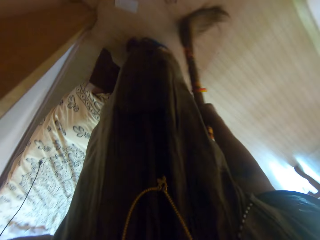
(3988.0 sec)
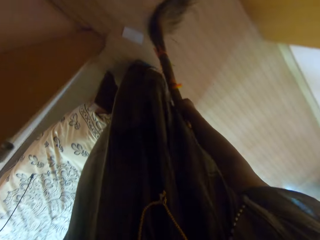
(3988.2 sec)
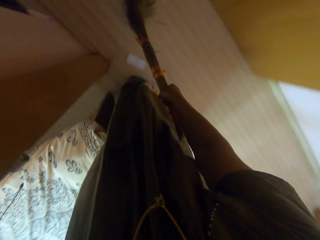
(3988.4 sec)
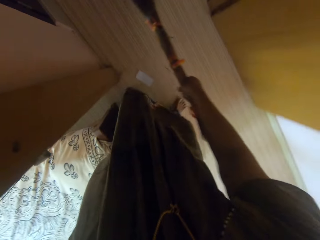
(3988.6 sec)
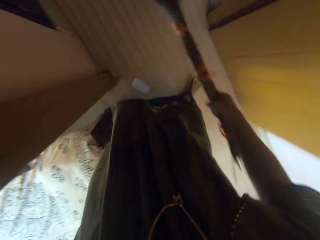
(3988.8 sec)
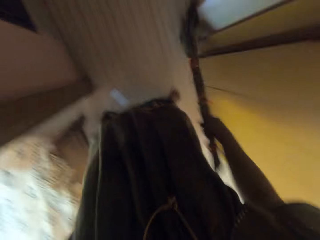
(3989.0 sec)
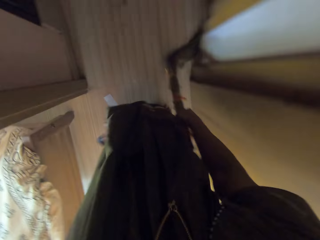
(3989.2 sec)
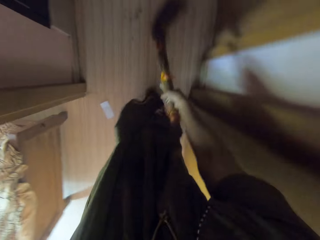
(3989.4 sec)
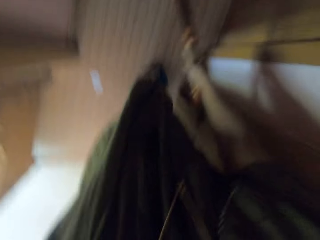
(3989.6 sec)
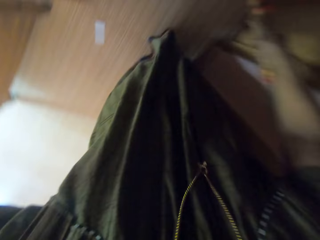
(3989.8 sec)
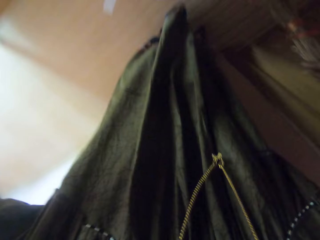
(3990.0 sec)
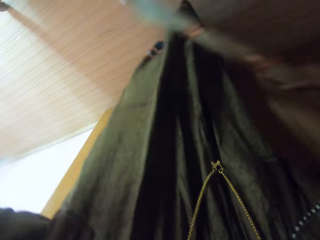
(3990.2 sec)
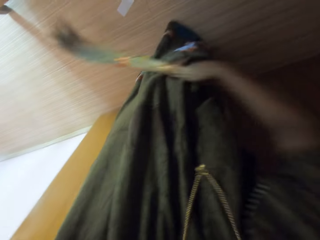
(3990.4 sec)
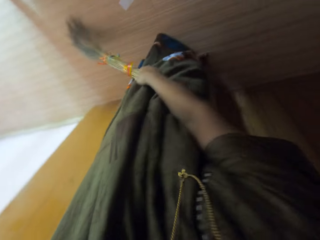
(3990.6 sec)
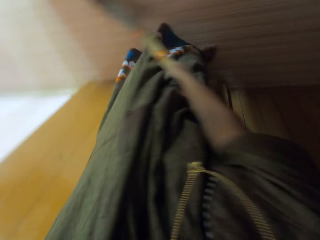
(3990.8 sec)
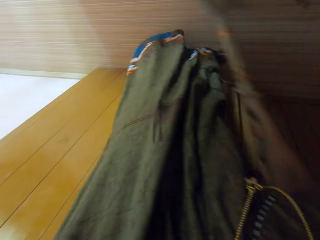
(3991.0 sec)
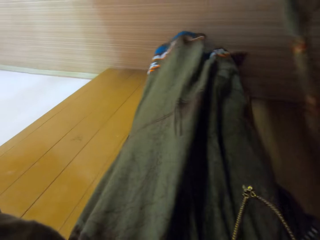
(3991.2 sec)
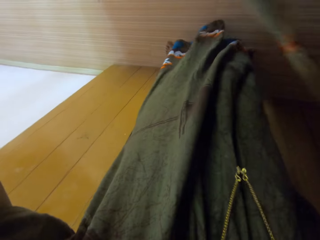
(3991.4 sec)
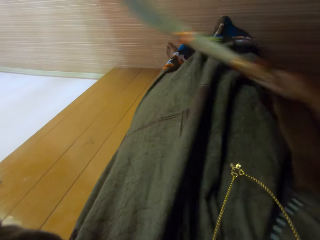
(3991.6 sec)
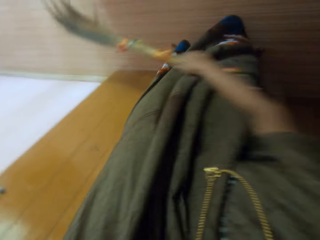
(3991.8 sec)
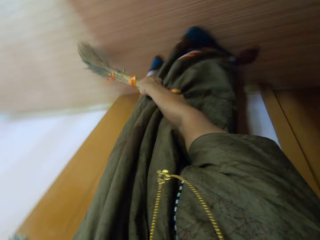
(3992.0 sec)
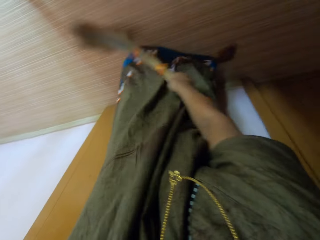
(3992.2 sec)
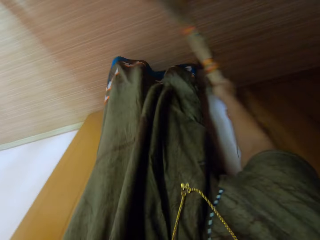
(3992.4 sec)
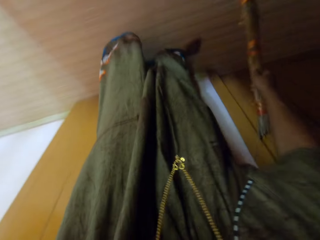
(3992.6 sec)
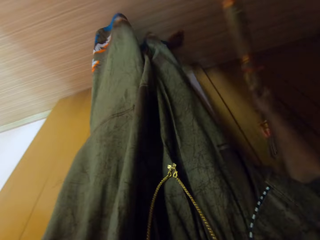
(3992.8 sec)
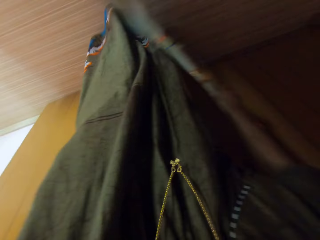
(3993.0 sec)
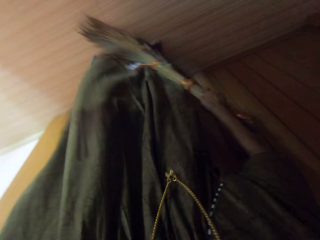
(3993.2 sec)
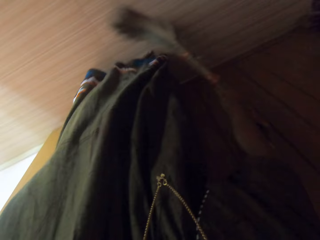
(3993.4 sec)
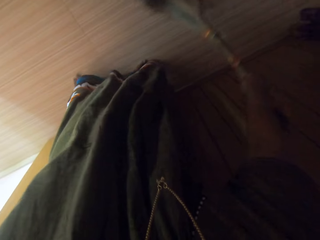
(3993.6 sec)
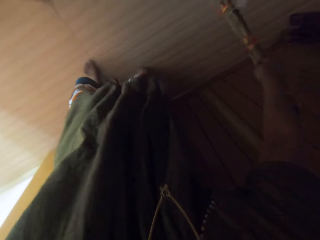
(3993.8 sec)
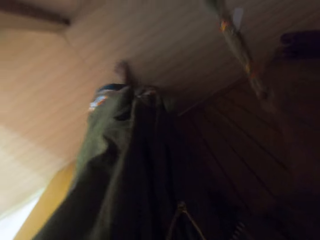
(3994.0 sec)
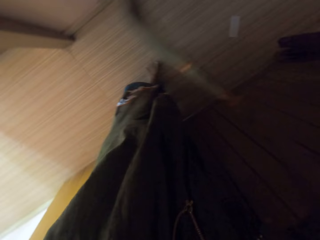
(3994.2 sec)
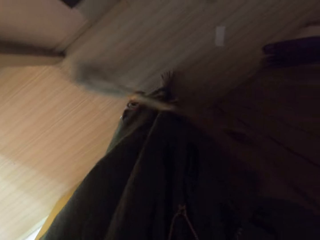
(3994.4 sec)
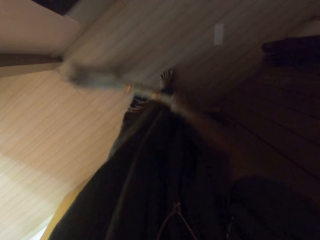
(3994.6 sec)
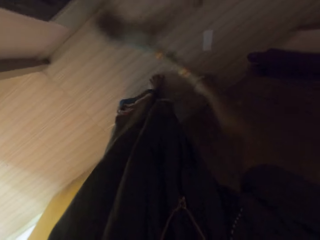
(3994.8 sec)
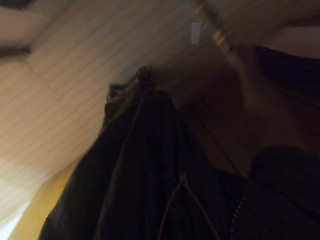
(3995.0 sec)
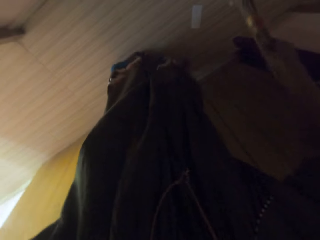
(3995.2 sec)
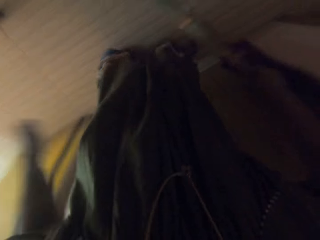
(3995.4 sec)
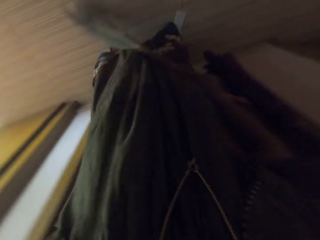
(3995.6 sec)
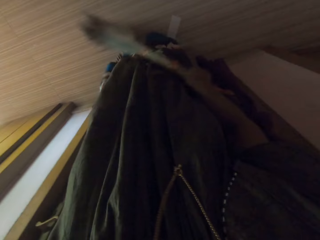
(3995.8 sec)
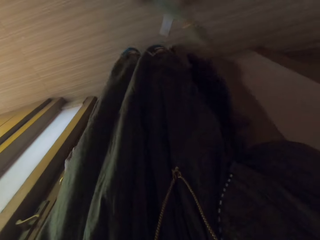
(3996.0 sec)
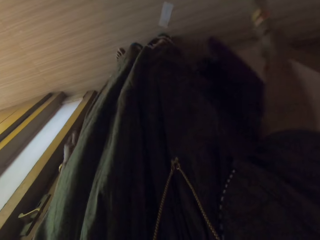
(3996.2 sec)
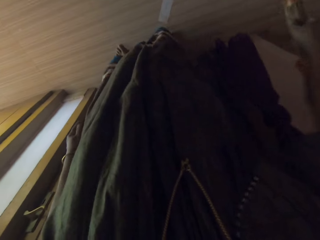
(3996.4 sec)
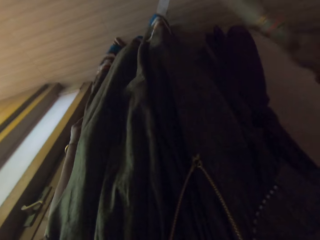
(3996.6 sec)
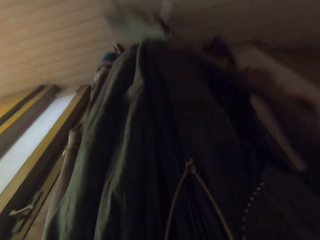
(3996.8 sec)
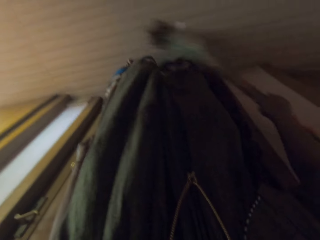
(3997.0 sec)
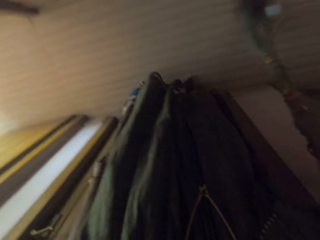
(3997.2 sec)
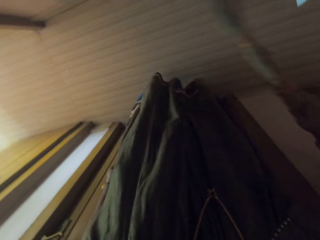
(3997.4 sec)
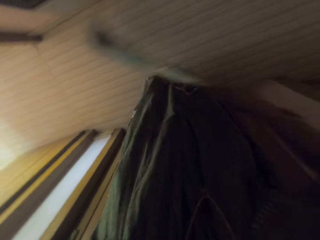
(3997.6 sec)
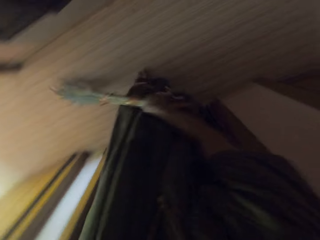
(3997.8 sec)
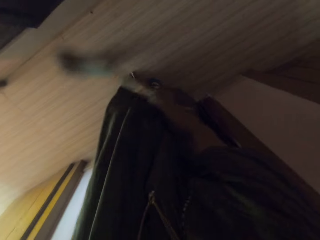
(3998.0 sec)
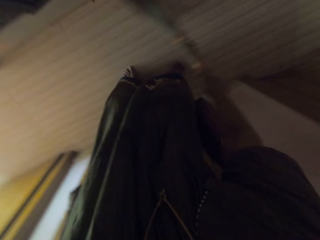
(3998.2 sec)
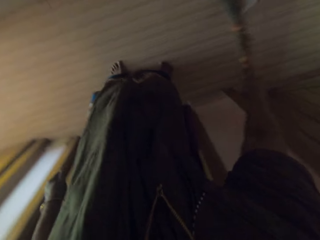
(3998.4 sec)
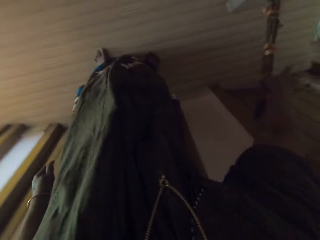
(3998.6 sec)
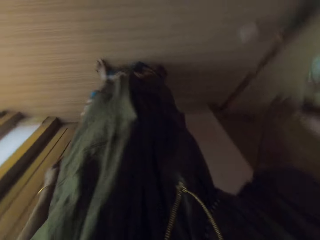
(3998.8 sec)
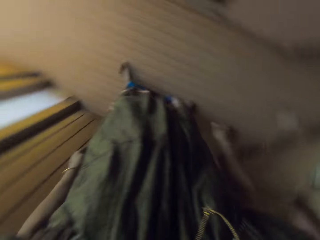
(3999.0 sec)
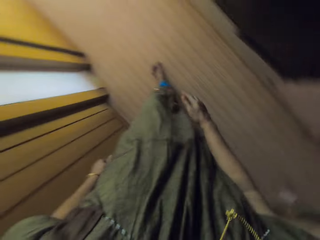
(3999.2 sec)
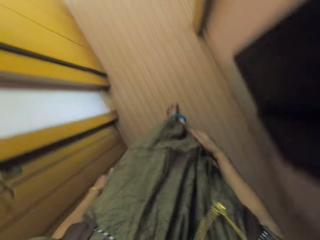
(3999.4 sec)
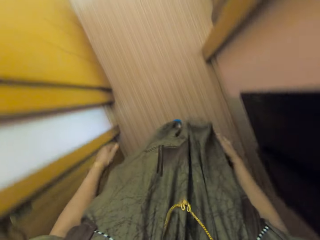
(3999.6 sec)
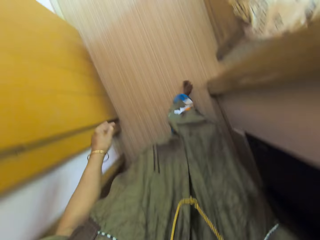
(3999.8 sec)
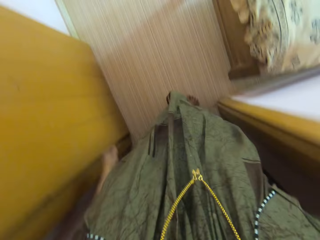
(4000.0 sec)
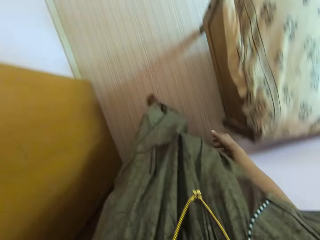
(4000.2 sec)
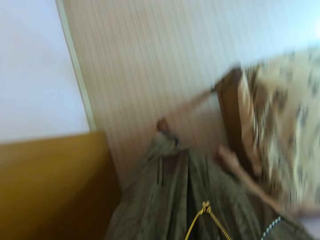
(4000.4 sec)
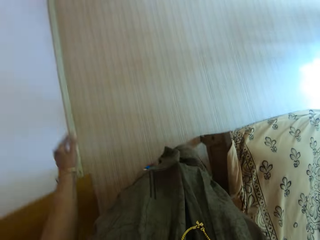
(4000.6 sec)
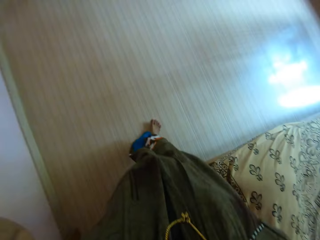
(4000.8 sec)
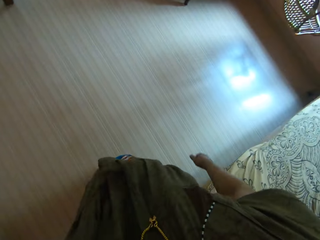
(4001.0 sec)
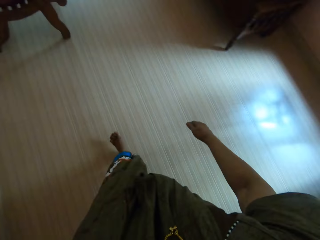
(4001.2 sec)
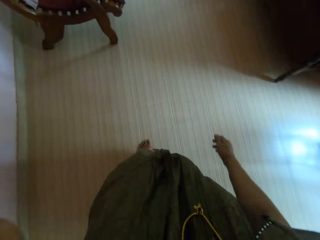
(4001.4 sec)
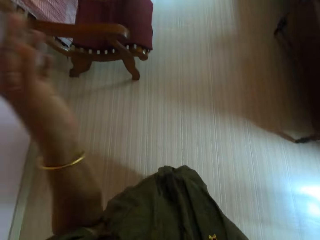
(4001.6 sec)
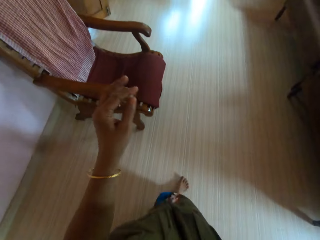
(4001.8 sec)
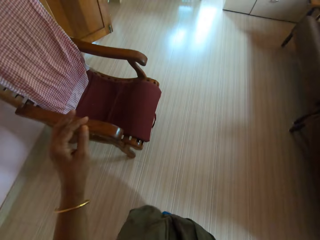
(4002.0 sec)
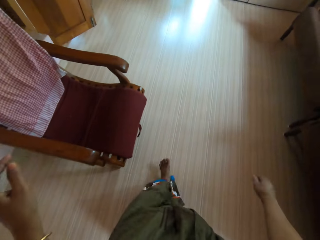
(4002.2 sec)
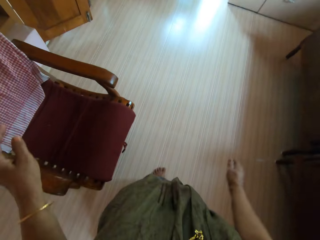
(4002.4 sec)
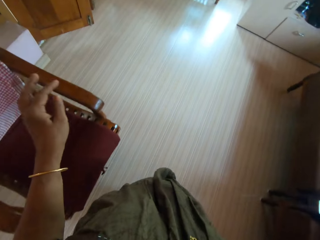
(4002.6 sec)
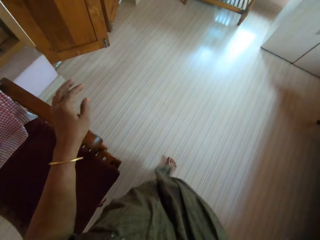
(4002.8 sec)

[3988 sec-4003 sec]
The camera wearer drops the broom on the floor.

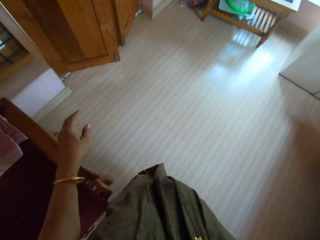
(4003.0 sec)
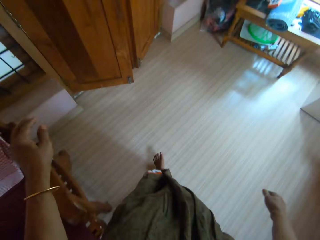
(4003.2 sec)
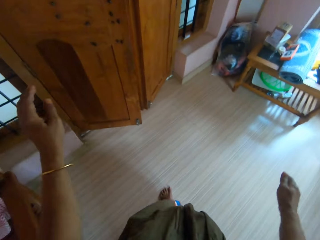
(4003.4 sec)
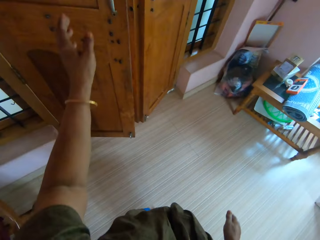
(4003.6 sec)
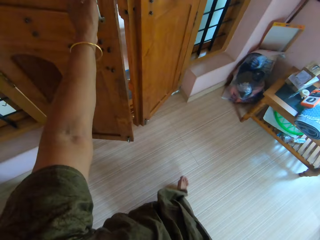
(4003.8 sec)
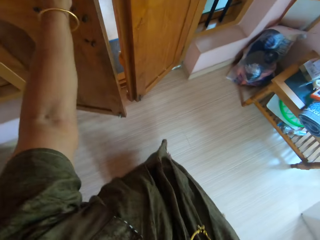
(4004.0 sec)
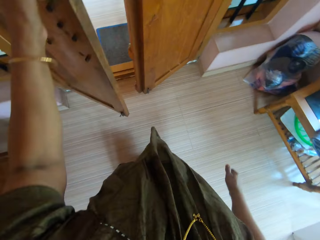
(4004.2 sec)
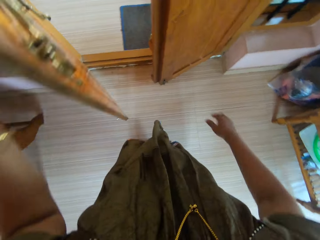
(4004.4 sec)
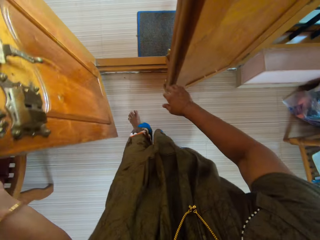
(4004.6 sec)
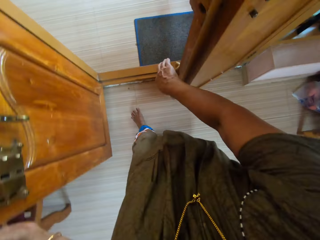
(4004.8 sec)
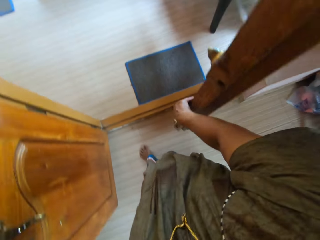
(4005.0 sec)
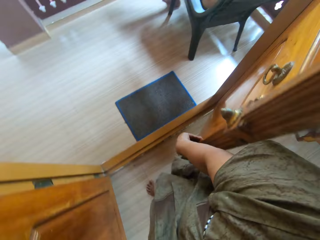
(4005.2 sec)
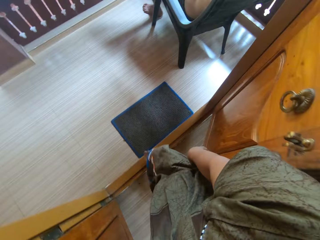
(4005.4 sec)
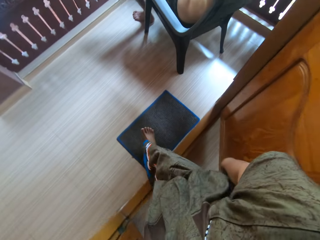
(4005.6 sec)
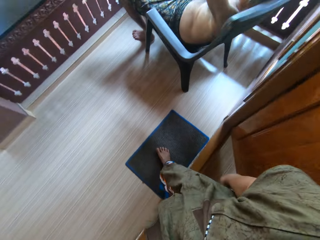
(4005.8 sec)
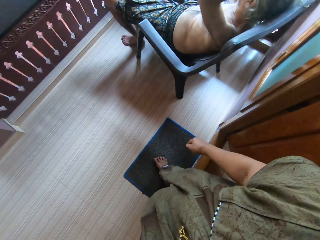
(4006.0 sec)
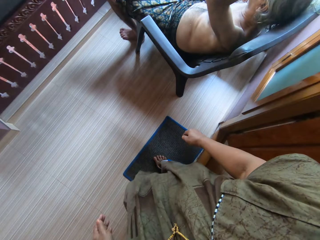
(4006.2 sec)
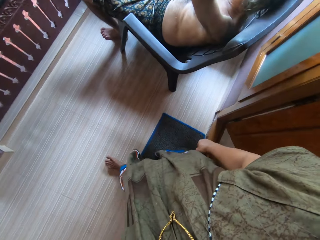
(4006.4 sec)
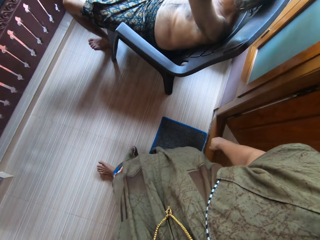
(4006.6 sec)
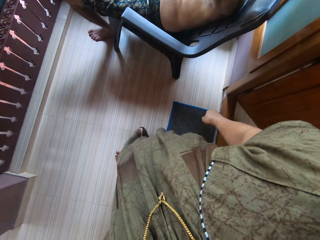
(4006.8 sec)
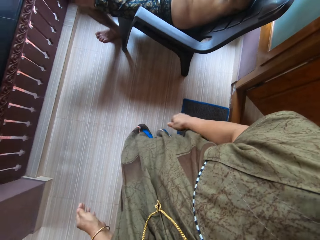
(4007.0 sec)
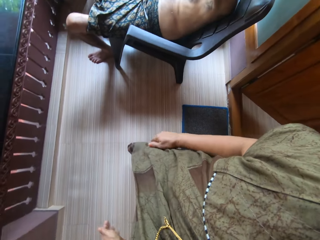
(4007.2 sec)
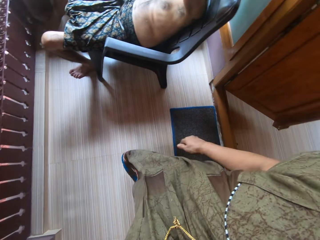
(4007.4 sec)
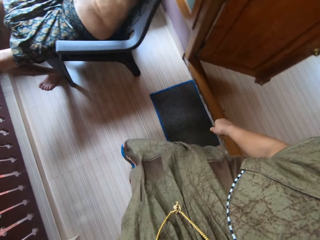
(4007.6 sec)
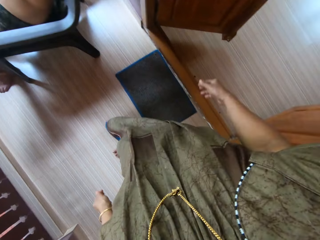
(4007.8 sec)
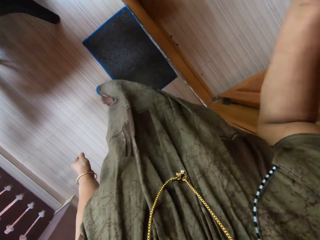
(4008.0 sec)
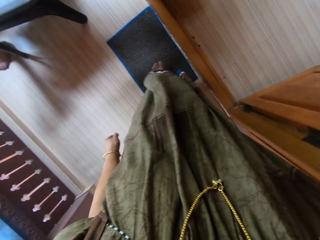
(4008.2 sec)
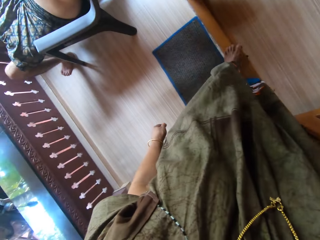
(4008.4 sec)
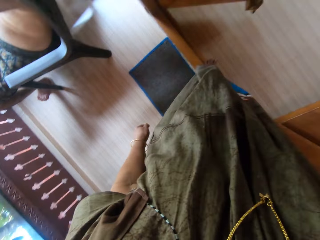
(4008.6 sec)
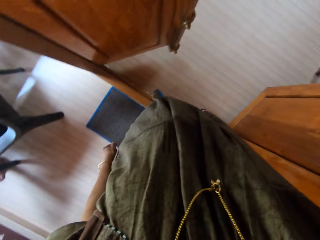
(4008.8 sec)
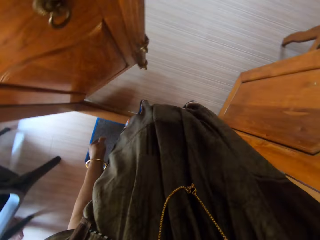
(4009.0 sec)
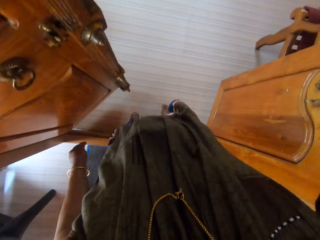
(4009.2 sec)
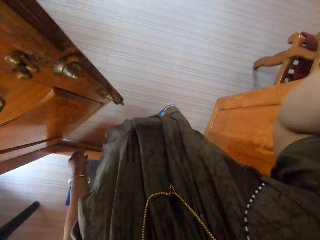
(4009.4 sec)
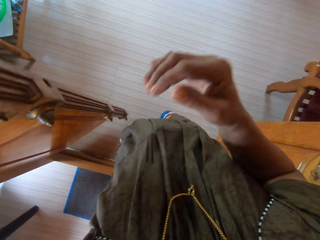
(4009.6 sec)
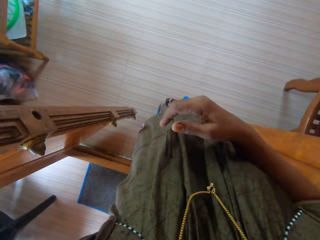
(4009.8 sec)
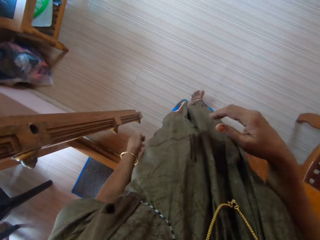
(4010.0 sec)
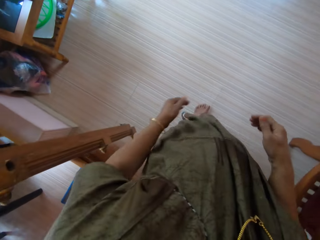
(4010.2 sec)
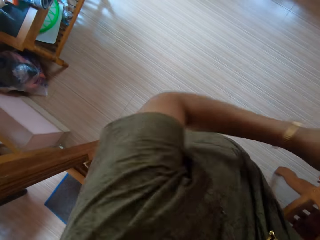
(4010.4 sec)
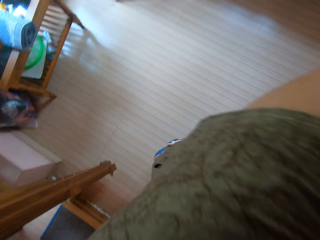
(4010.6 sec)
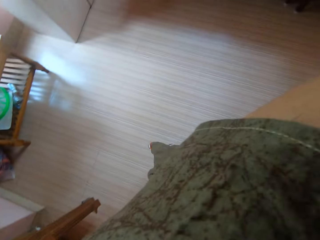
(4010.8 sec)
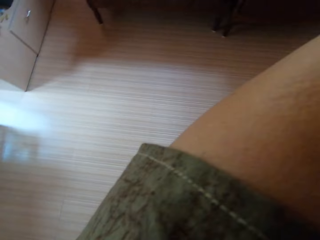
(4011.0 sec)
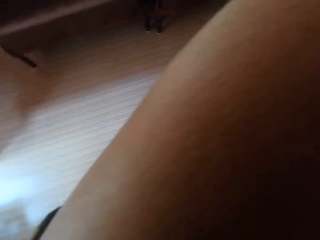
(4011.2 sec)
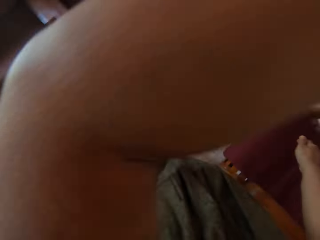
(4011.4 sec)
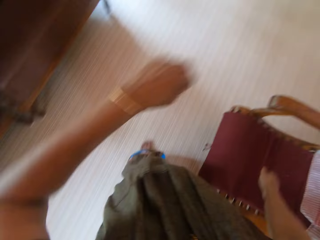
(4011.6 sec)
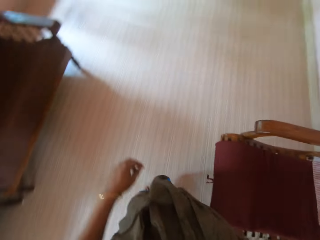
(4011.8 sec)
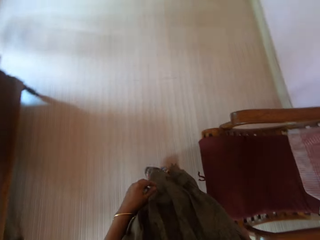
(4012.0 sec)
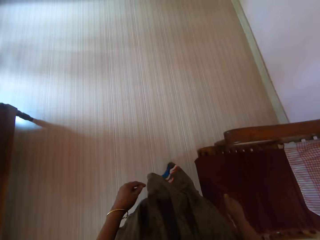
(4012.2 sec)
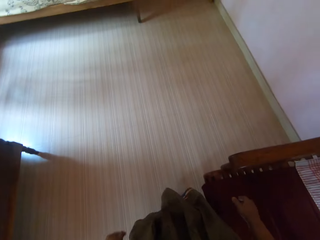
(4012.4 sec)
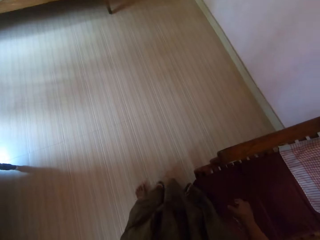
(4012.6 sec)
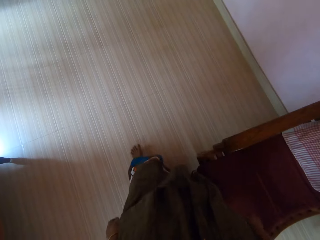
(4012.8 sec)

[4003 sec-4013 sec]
The camera wearer opens a door with both hands. They move to another room. They walk through the door. They walk back through the door.
